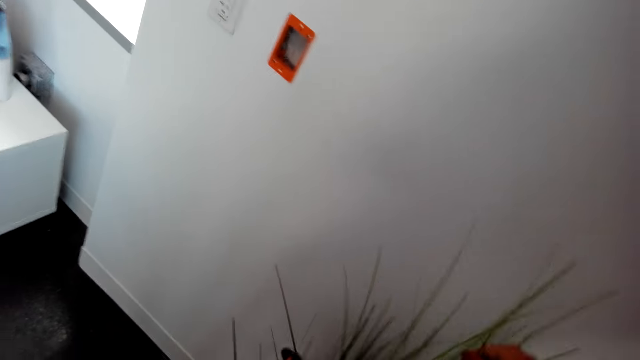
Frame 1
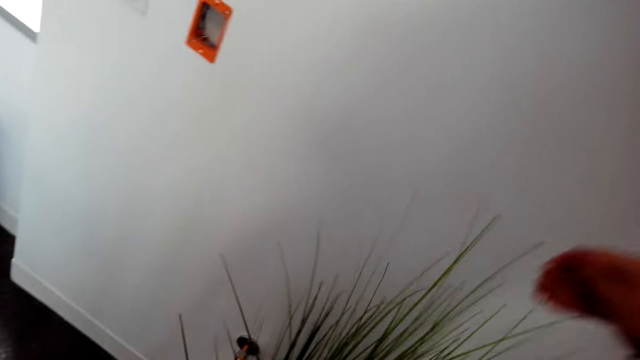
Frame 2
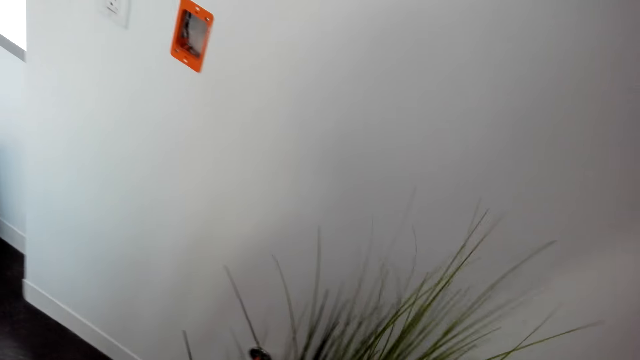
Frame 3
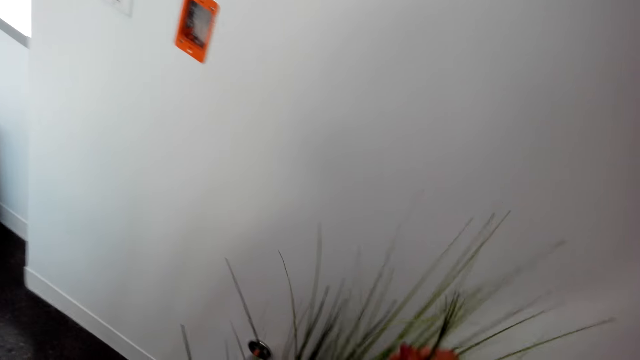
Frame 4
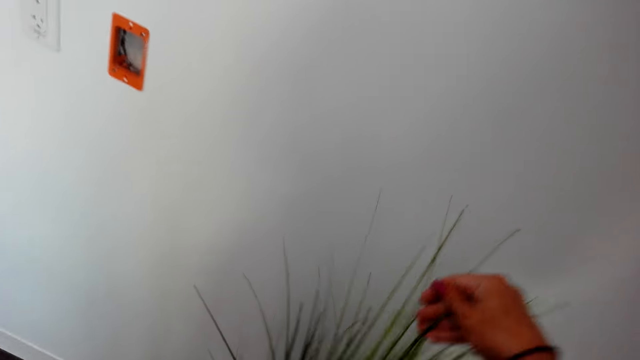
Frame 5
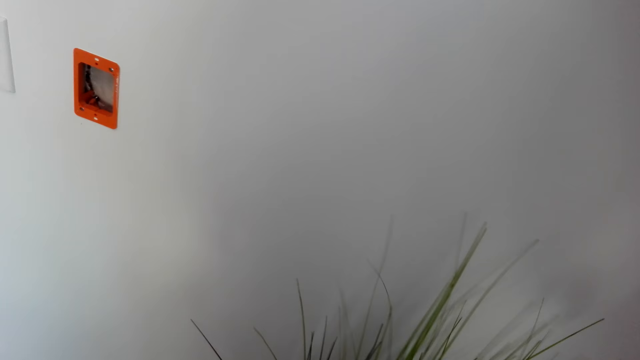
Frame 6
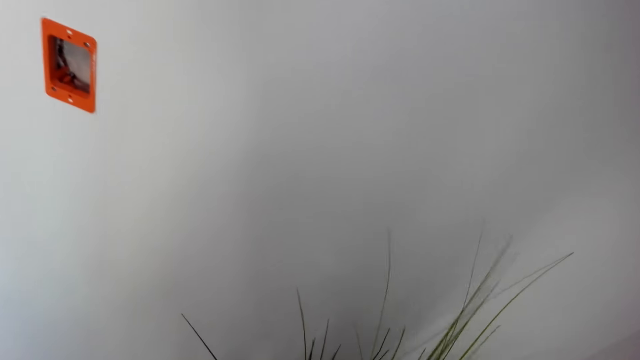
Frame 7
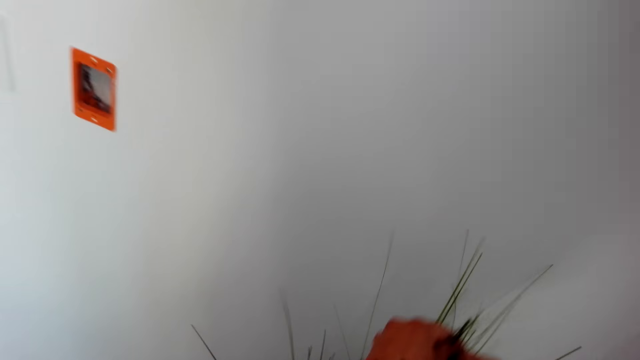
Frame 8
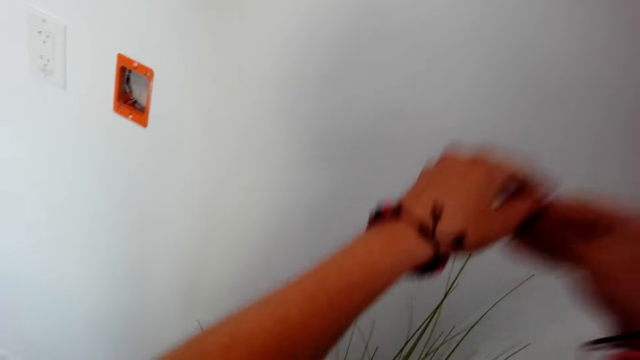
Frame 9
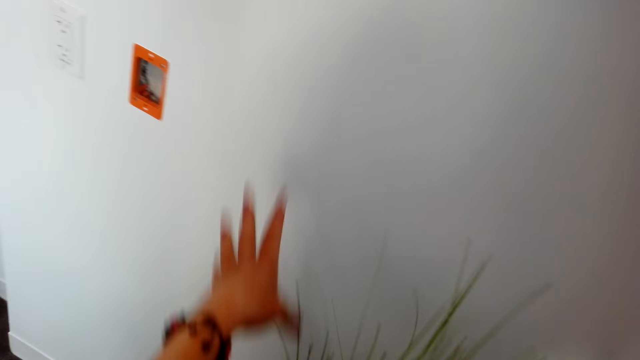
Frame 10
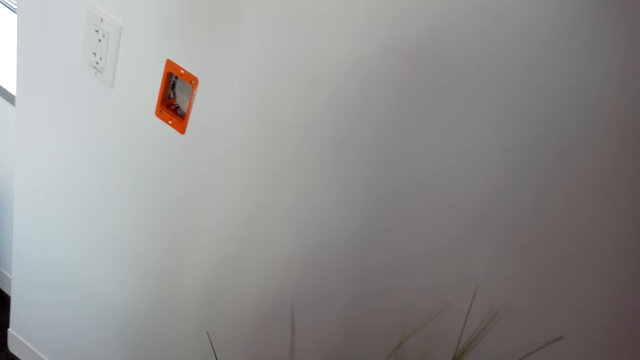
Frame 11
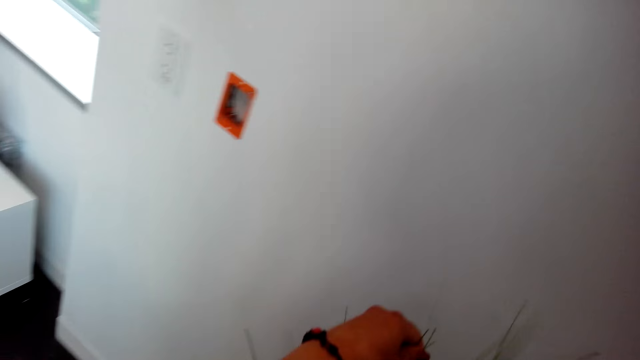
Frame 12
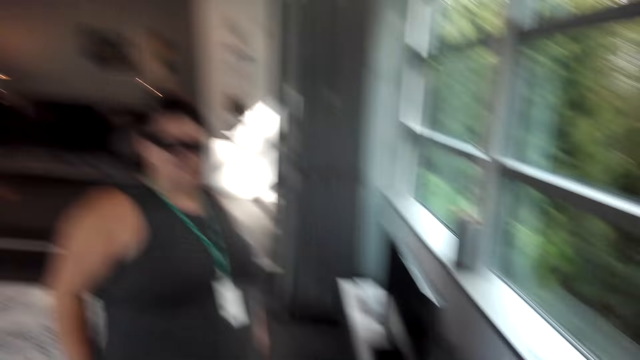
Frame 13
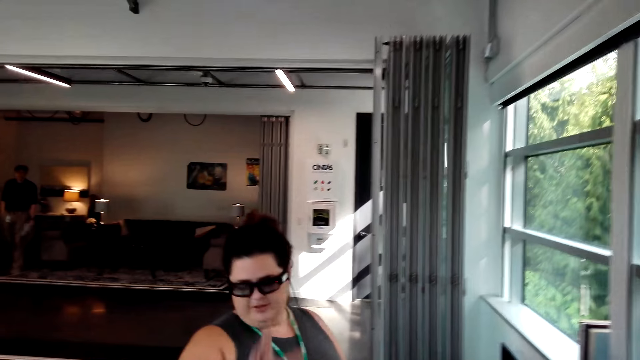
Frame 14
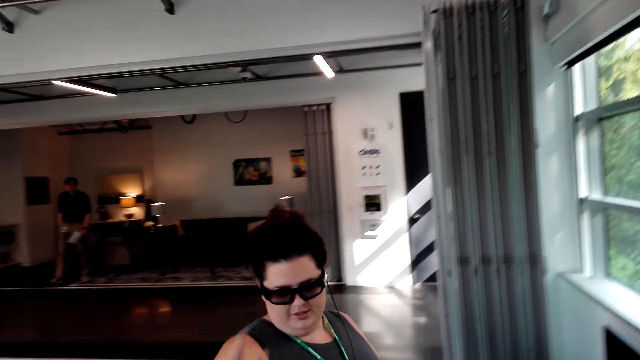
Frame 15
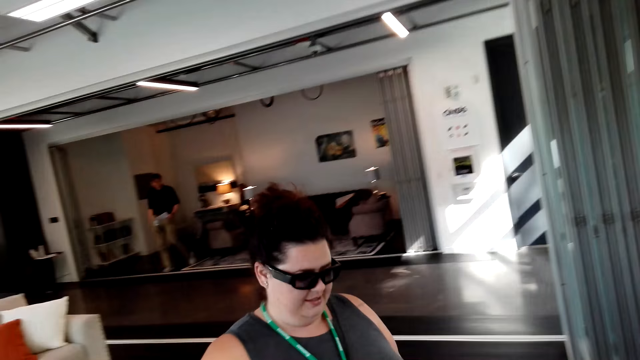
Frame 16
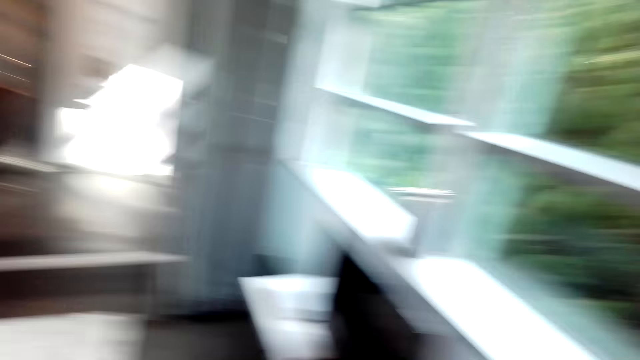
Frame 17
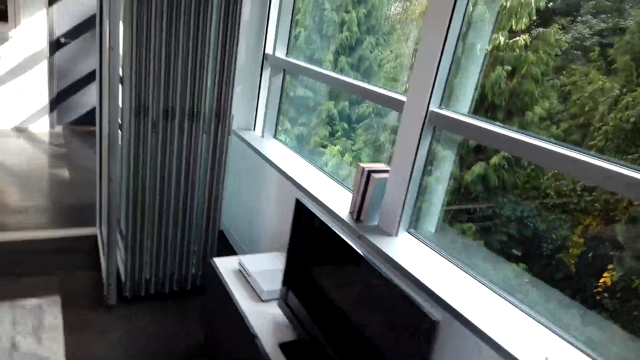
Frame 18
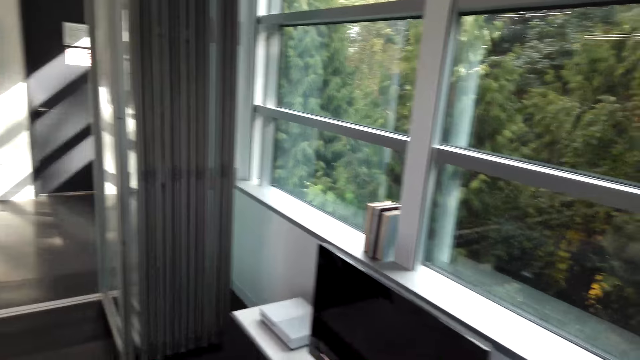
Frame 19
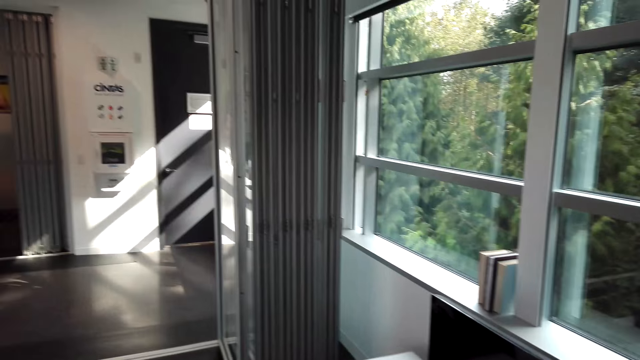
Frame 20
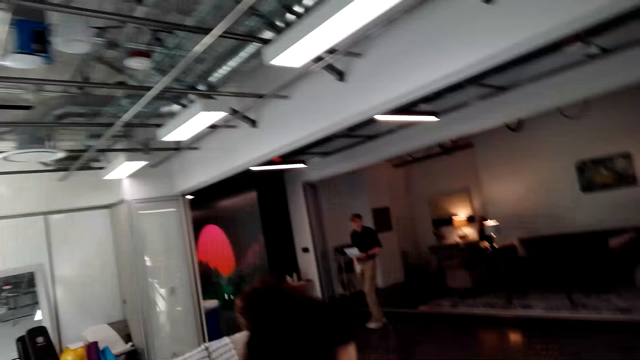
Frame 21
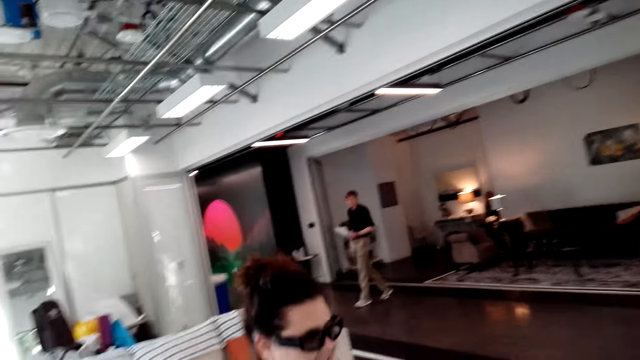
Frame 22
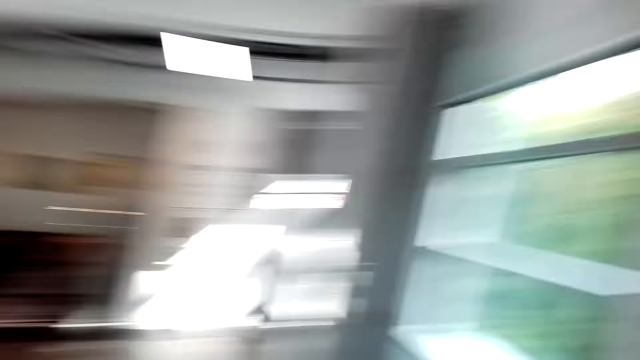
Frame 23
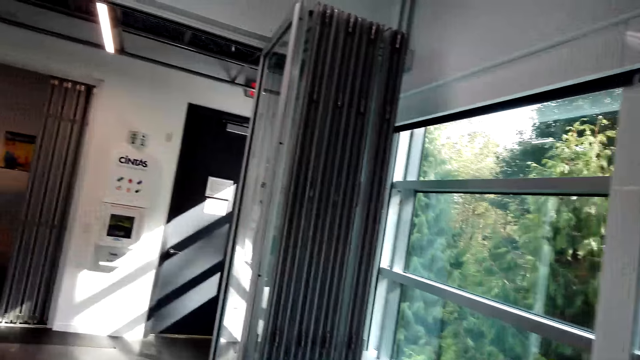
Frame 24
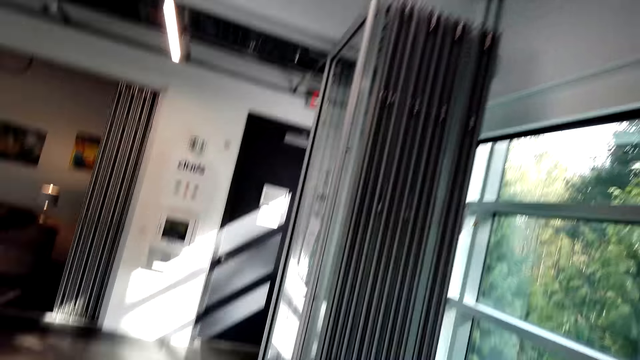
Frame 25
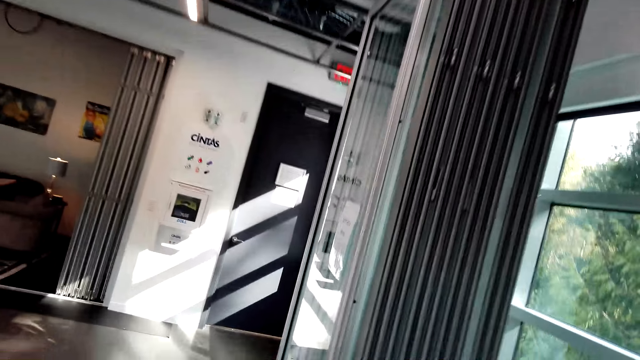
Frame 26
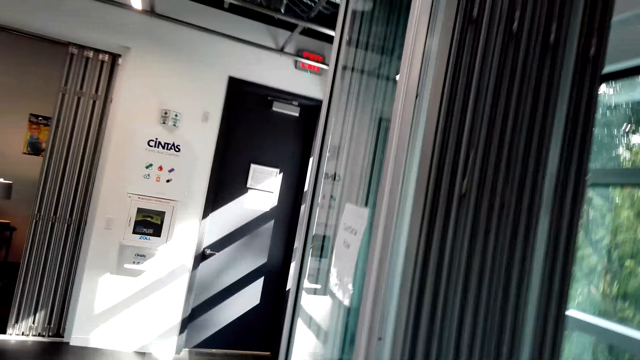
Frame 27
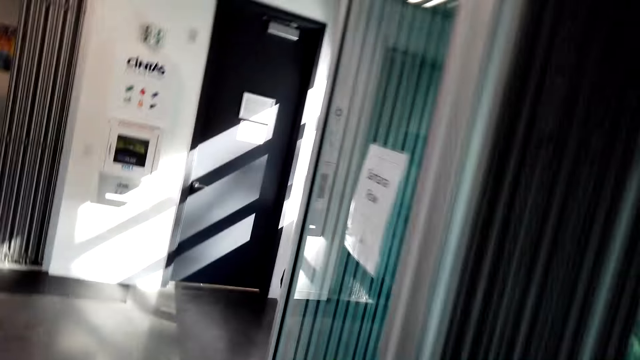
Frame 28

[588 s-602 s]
The camera wearer touches the plant. A woman removes her hands from the nipper grass. Another woman and the first woman move around in the dining room. The camera wearer walks around in the house.

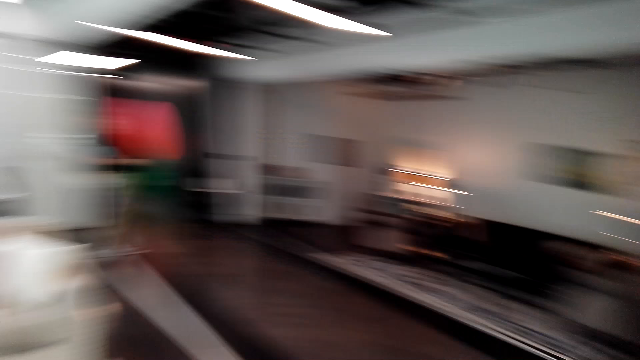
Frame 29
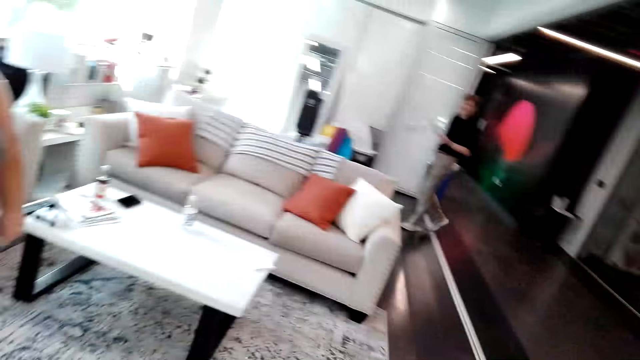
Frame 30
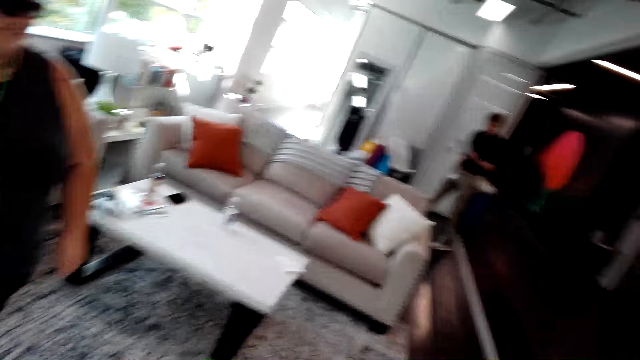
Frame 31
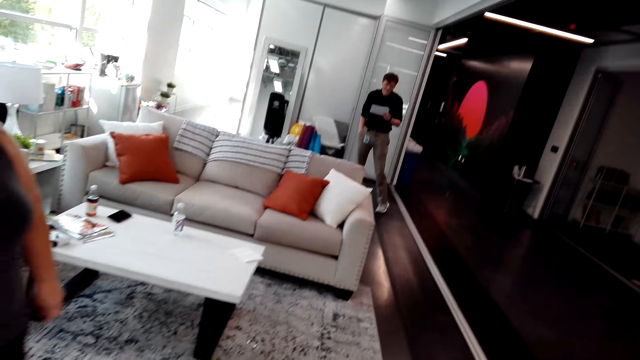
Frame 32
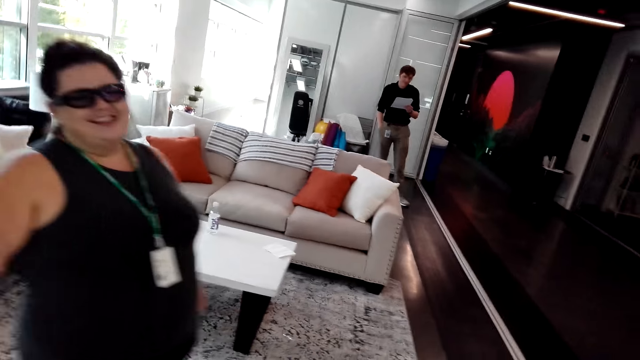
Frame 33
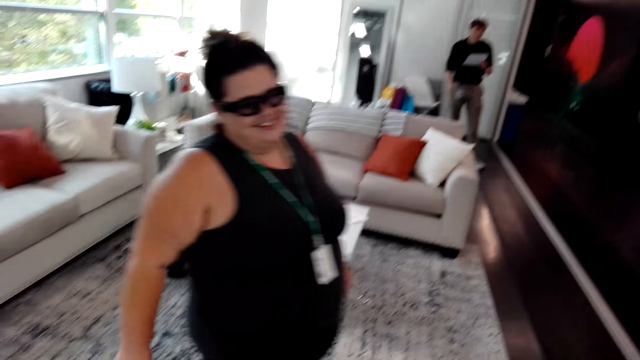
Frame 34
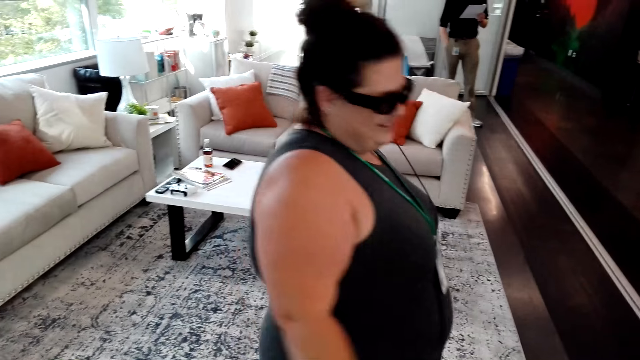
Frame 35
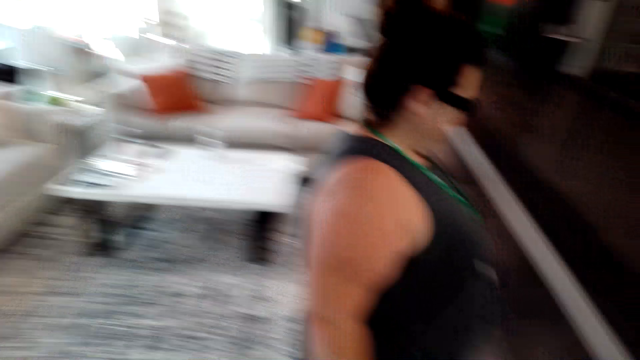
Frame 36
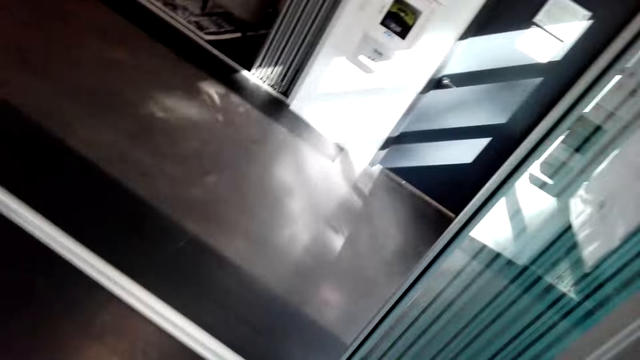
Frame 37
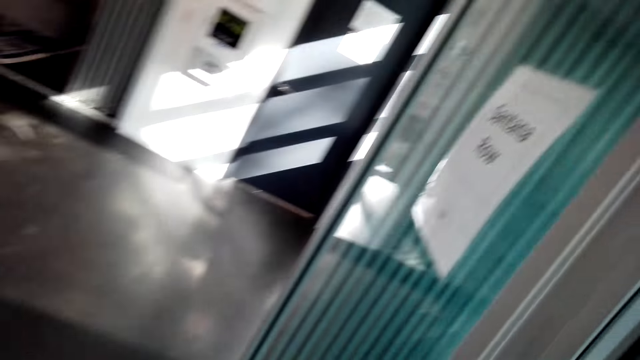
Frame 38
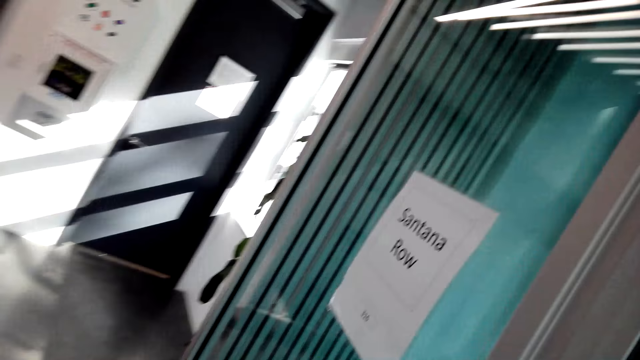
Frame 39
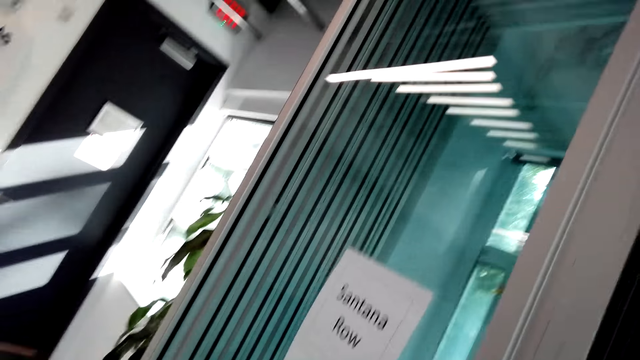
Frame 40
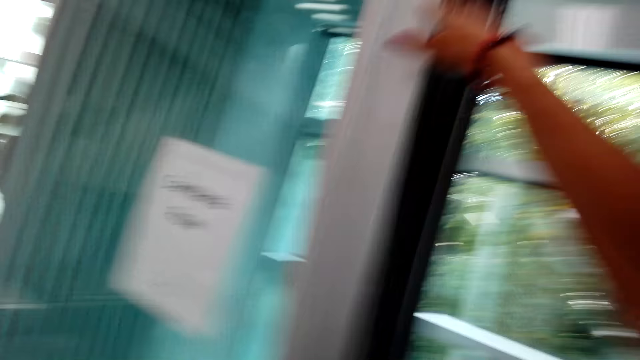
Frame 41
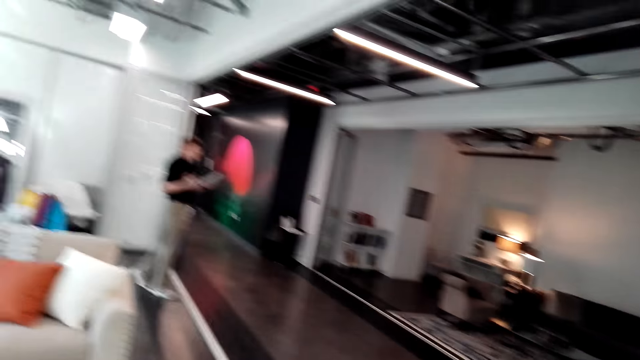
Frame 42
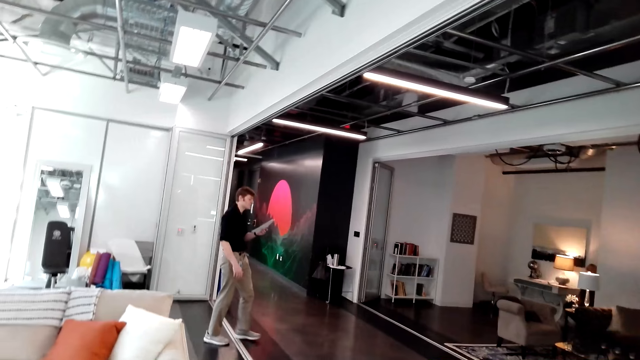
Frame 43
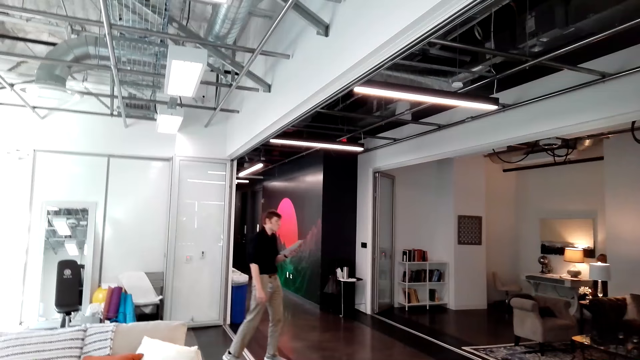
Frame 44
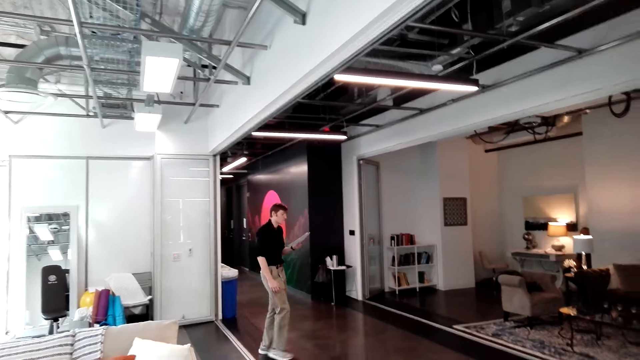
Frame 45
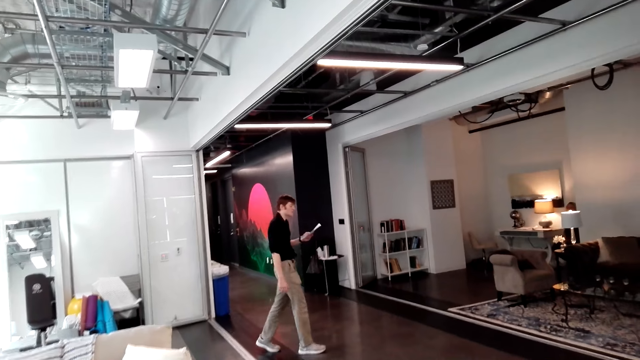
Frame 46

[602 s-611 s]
A woman walks around in the house. A man walks in the dining room with a piece of paper in his hand. The man converses with a woman and another woman.
